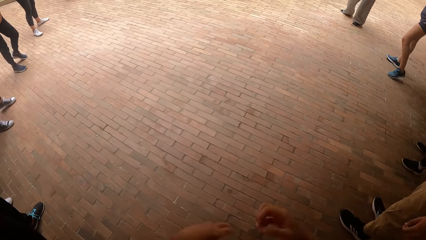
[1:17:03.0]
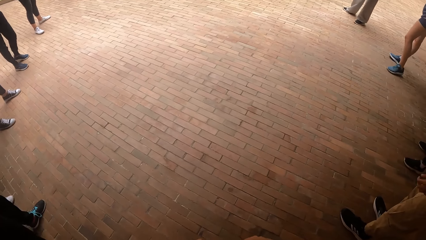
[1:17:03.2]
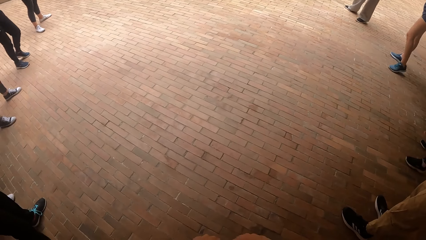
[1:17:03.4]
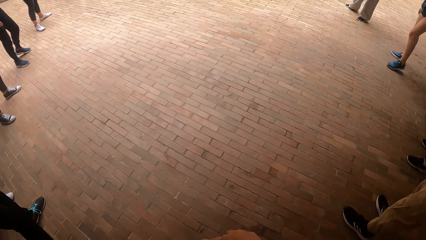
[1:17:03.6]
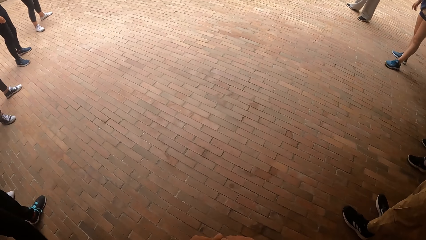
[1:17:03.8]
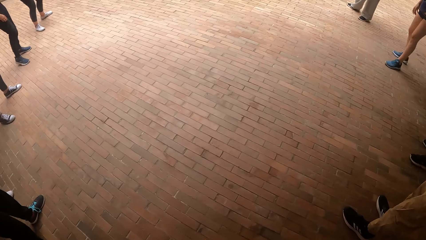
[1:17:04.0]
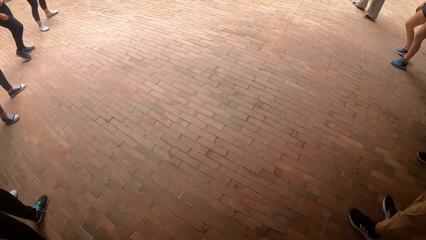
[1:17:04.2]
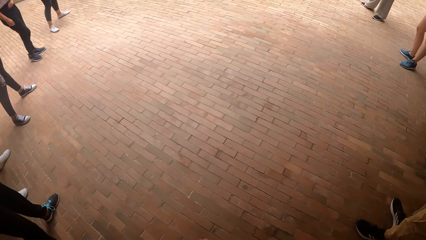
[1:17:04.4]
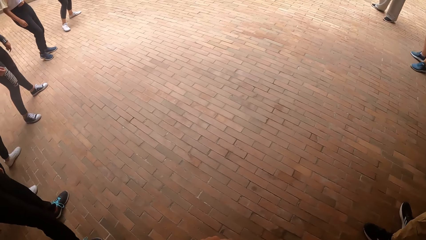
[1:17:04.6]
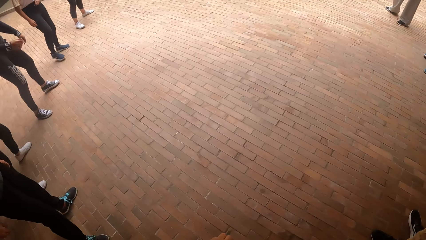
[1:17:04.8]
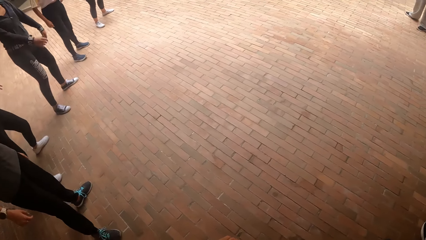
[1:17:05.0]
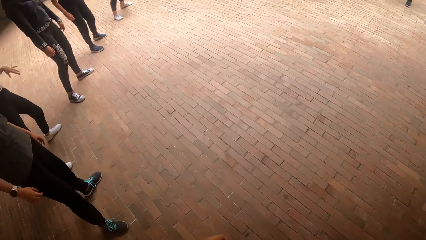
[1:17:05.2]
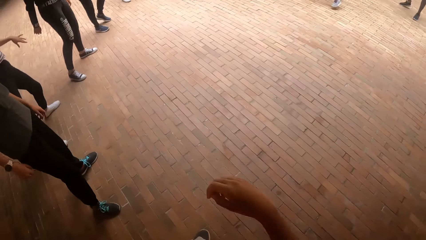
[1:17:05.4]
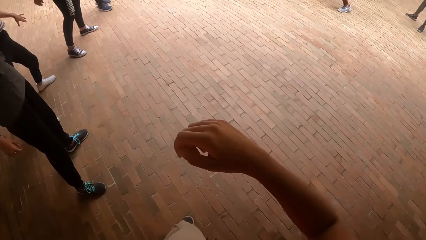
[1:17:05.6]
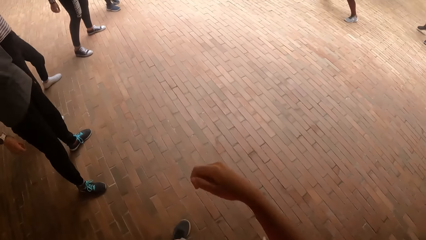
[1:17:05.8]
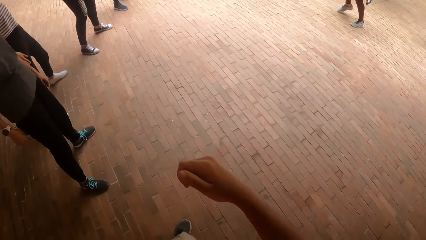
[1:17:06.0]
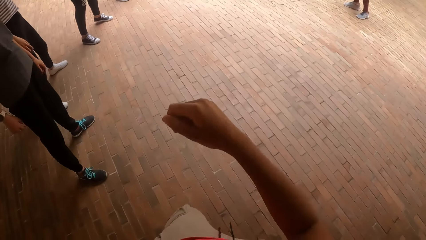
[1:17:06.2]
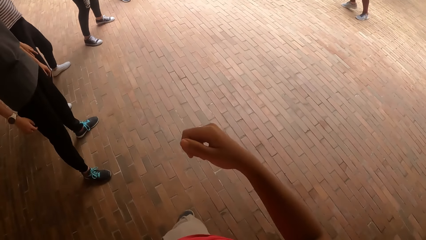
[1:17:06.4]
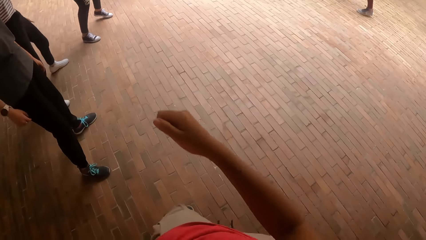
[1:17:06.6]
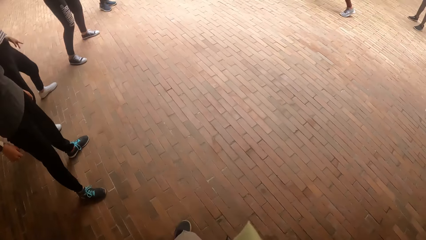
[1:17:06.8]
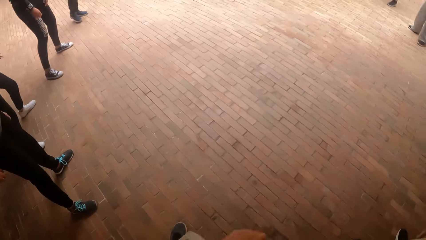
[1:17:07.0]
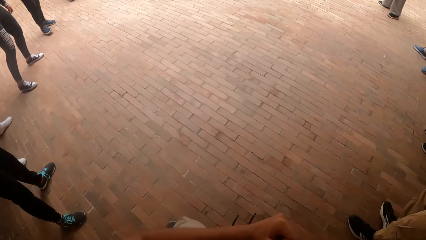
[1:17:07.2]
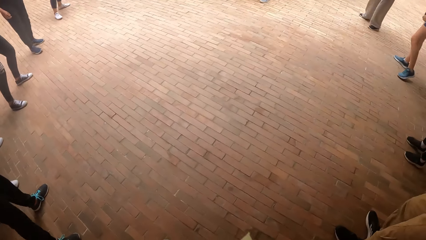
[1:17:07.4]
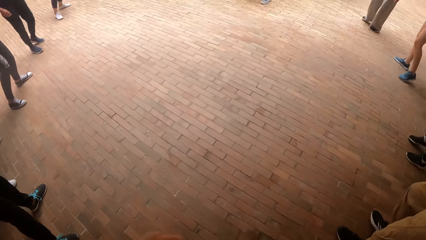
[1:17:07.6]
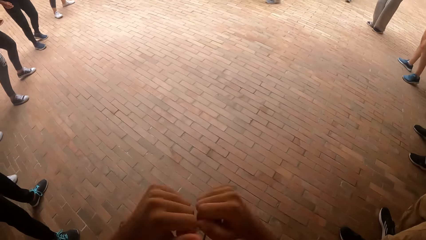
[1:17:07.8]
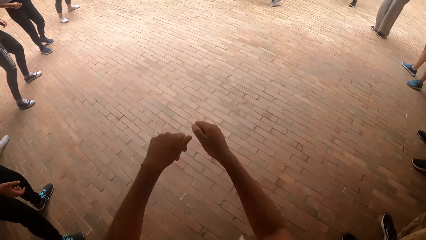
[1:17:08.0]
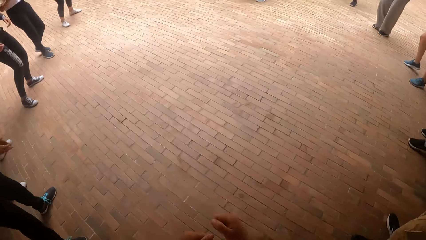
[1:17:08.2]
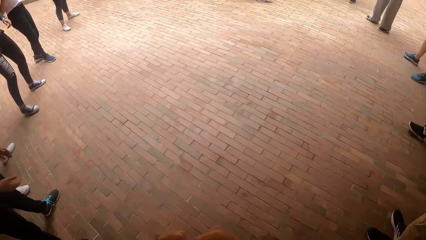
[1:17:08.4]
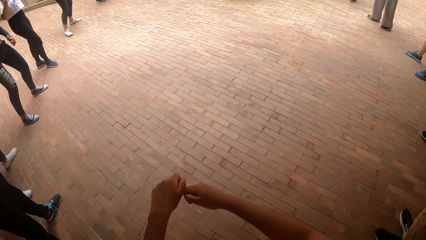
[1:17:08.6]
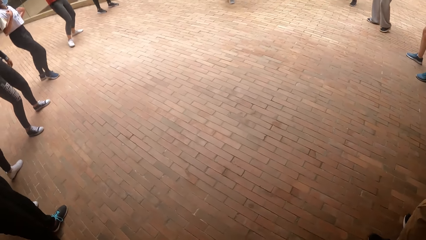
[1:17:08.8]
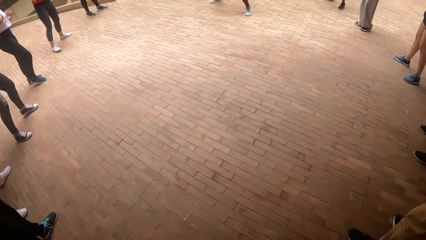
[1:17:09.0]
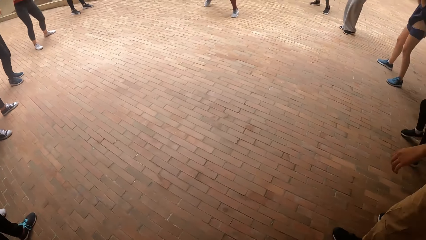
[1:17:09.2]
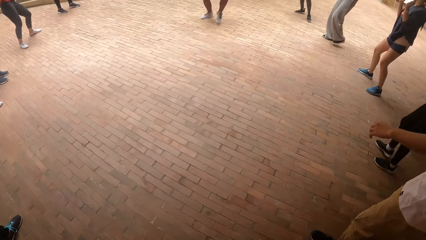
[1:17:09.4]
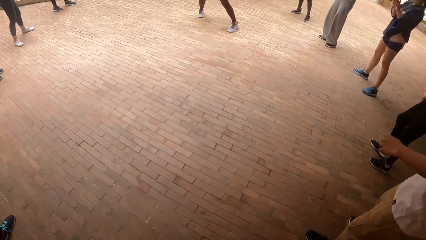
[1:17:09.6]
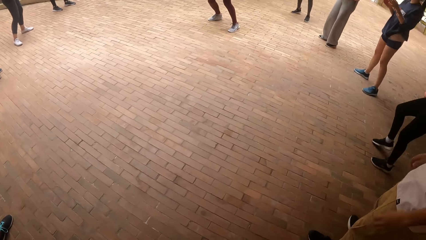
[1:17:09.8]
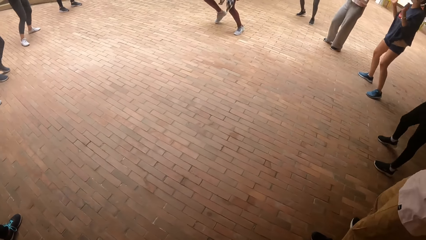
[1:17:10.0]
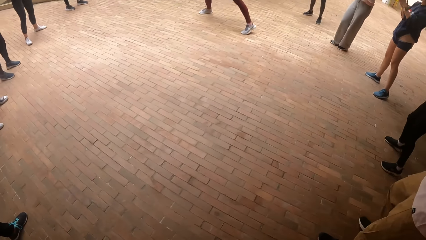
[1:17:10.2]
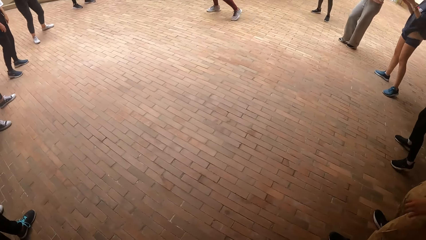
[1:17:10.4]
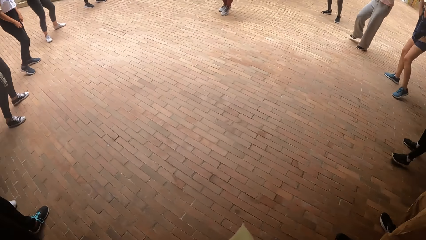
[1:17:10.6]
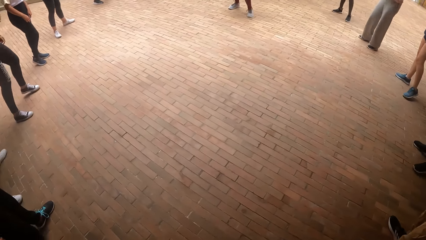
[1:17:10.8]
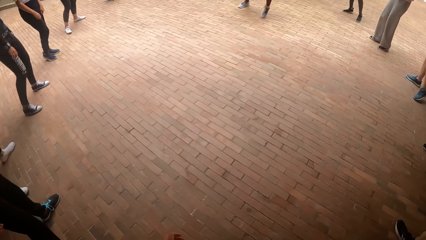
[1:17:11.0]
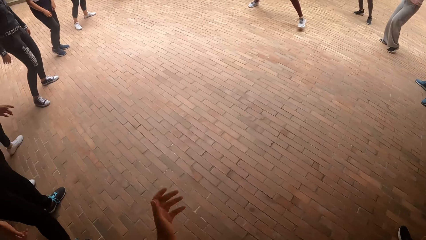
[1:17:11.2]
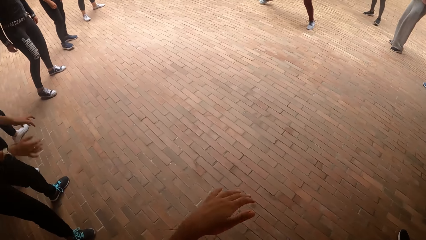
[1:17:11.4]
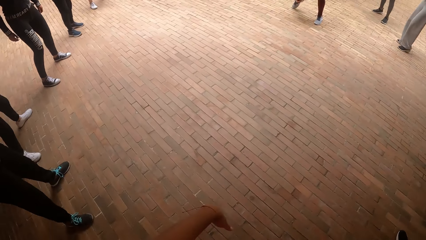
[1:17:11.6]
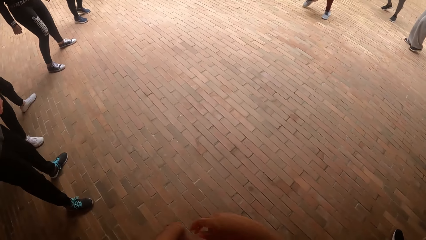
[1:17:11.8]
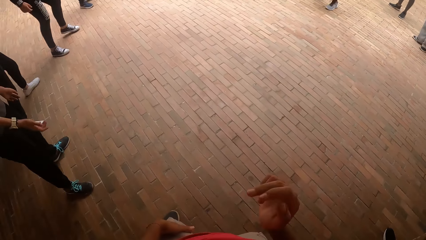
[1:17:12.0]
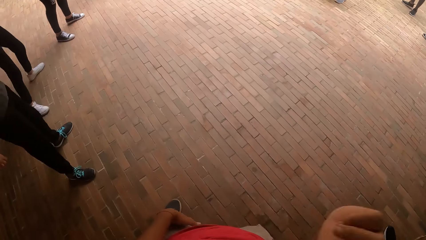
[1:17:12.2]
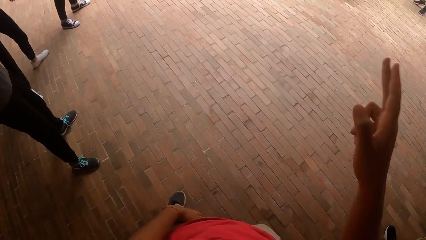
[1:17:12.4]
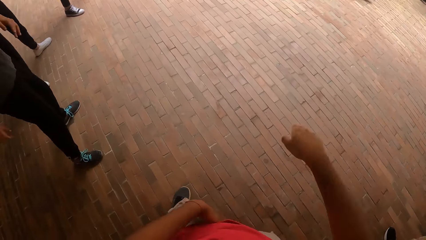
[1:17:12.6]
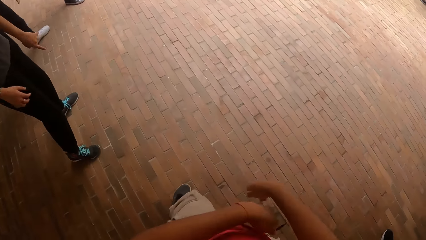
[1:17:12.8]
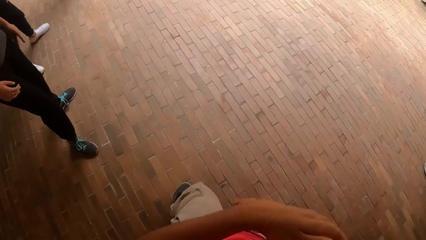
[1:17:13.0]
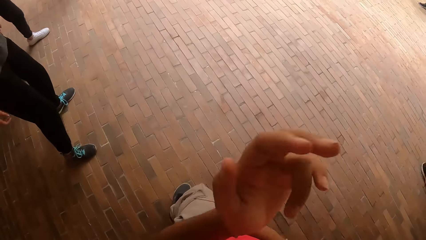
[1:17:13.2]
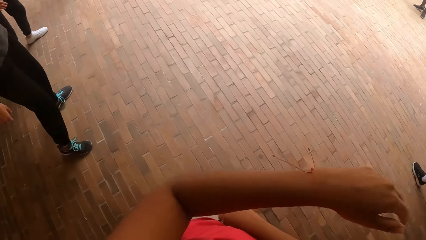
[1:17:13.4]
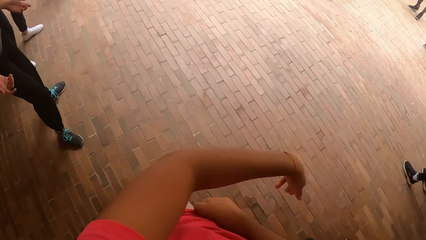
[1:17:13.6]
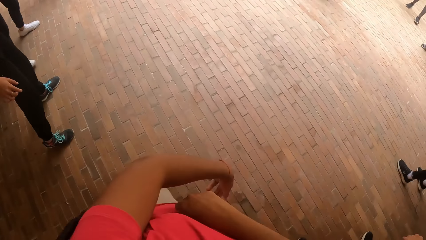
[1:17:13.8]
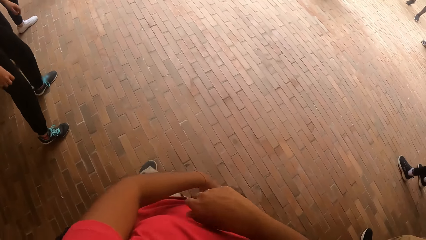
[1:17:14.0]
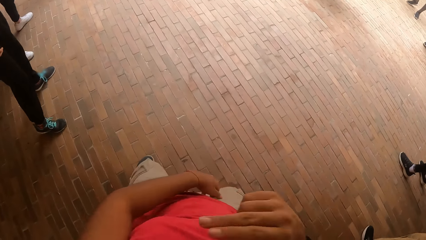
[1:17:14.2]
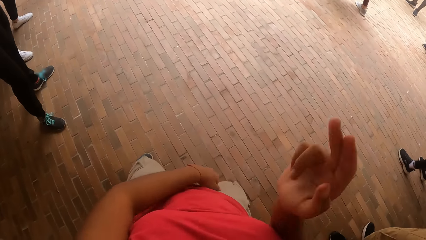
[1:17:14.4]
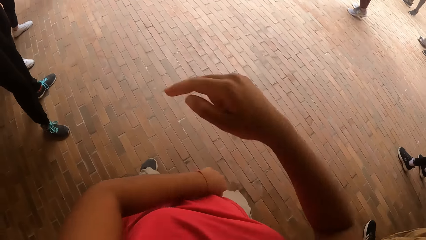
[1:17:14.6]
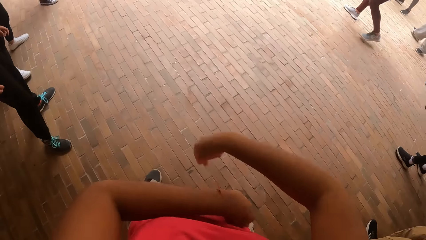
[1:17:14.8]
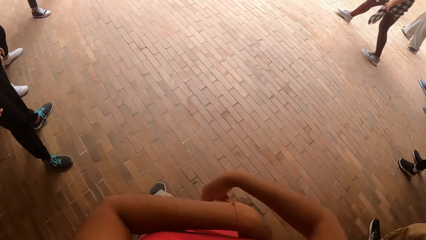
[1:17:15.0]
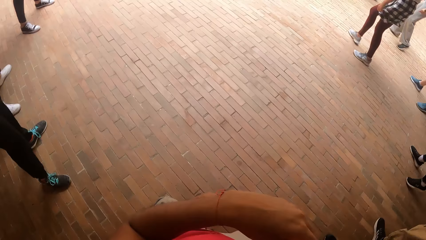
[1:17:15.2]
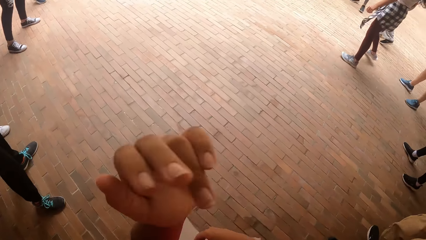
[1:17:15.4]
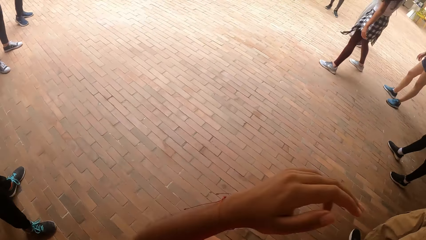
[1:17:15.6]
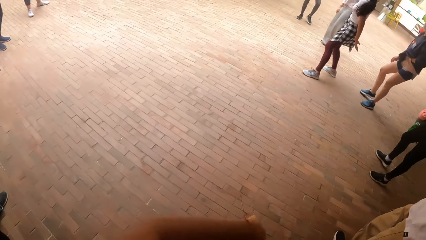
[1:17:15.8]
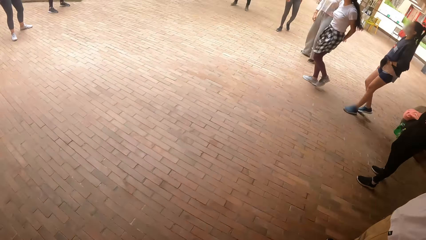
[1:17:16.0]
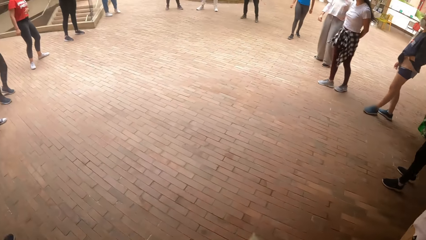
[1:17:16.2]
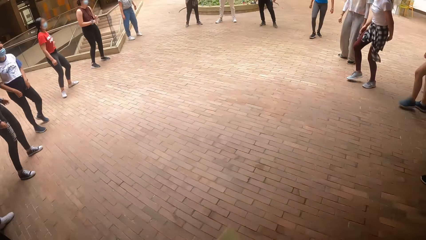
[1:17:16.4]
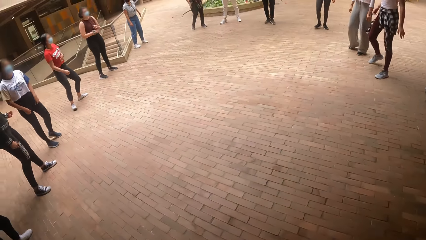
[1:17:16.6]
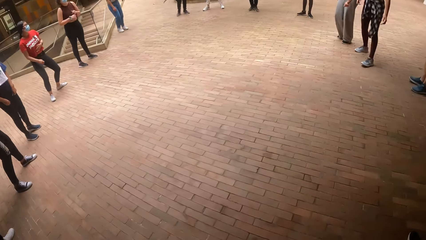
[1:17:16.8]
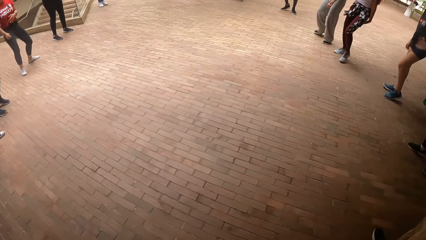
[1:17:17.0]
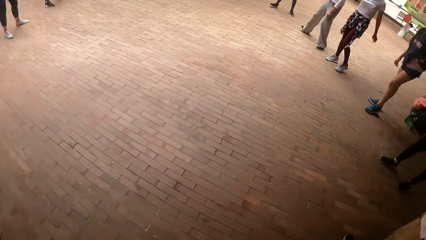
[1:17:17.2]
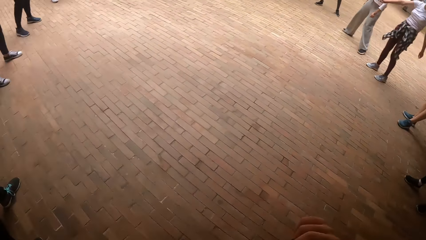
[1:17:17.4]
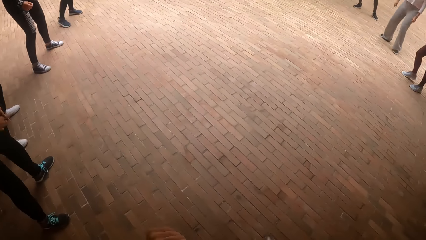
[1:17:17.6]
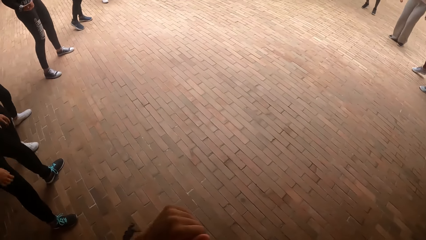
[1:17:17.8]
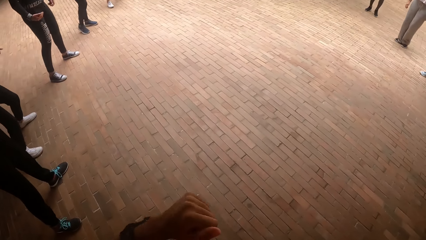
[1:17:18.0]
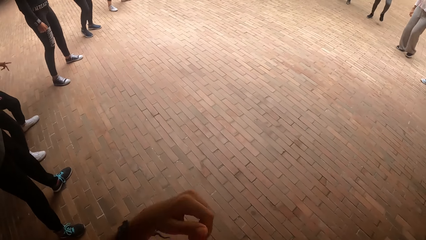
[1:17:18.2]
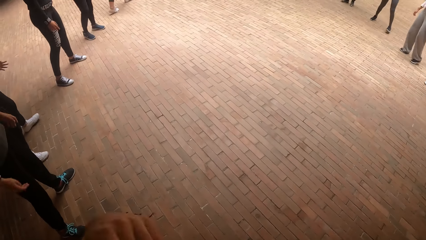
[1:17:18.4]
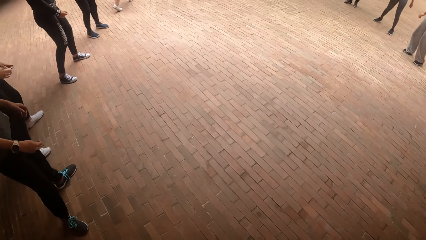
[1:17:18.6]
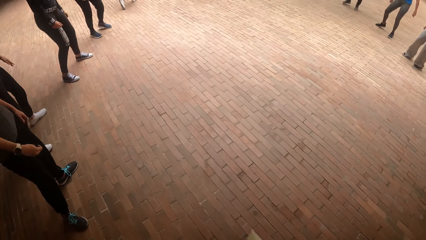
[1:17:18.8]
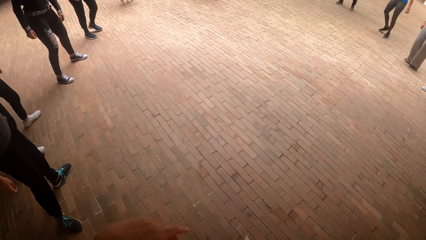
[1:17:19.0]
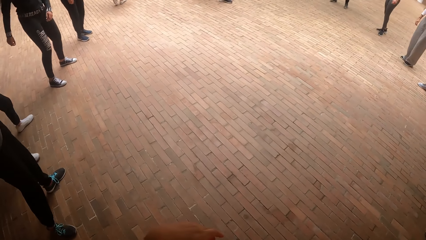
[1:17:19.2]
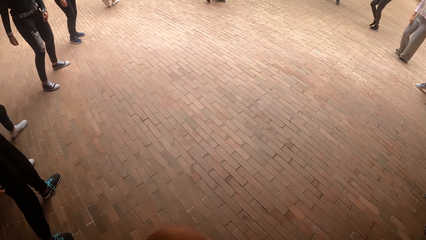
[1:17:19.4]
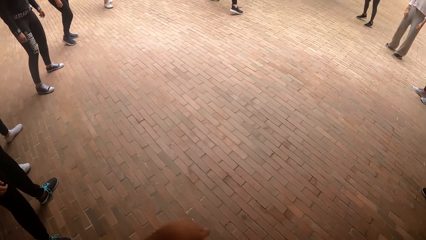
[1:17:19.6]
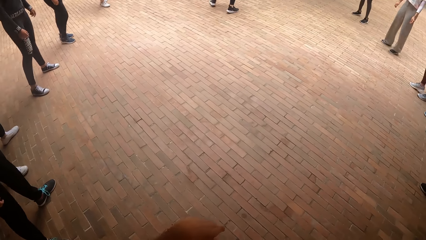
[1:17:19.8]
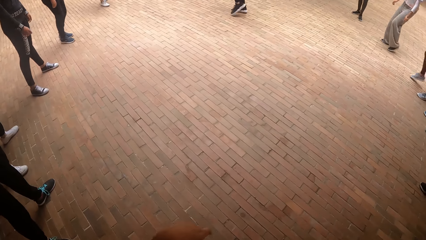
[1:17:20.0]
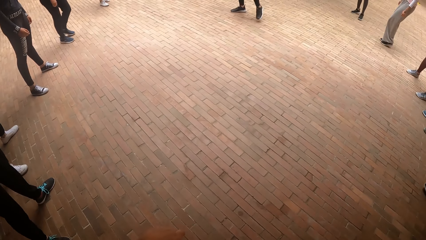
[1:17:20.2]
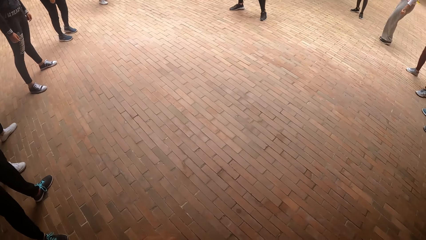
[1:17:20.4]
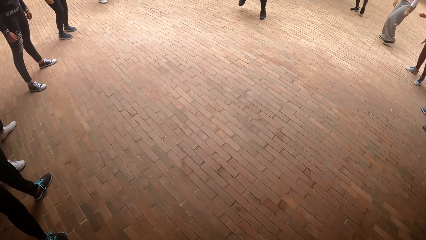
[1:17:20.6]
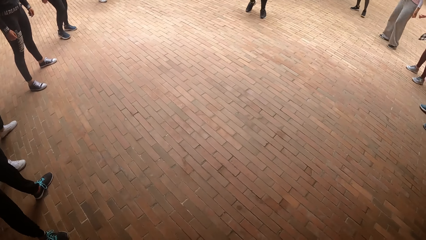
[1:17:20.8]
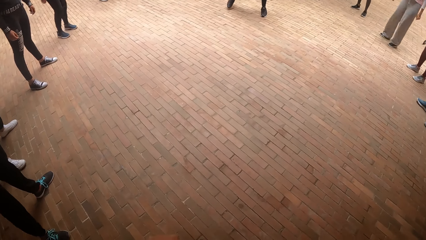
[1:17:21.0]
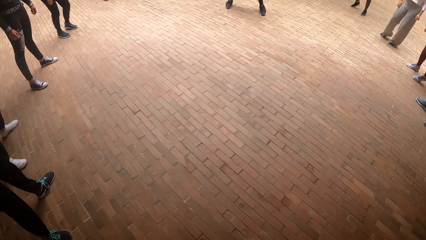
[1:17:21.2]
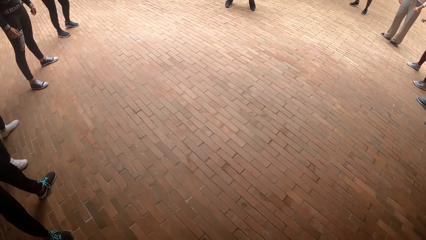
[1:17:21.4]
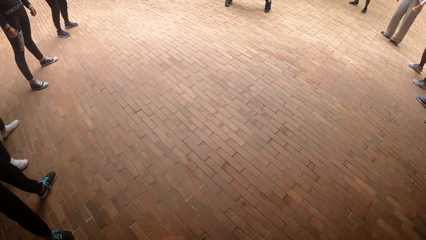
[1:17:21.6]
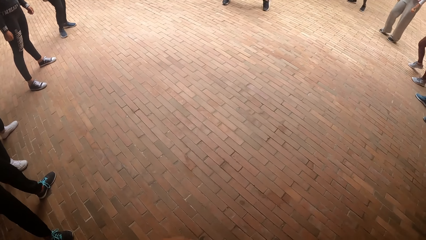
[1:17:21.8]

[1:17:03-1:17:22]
The camera wearer pulls his hands off the camera. He dances with the group of people. A woman dances into a circle of the group of people. The camera wearer dances with the group of people.
